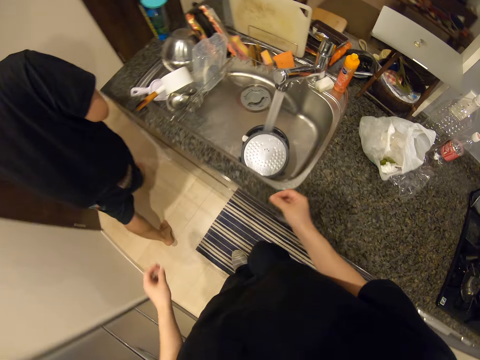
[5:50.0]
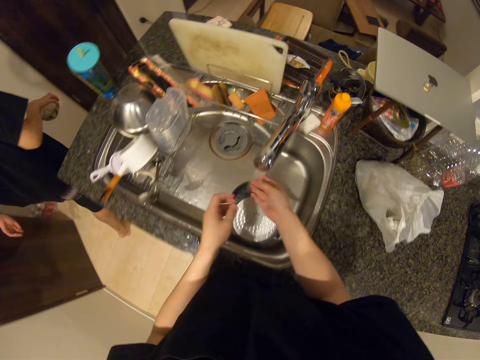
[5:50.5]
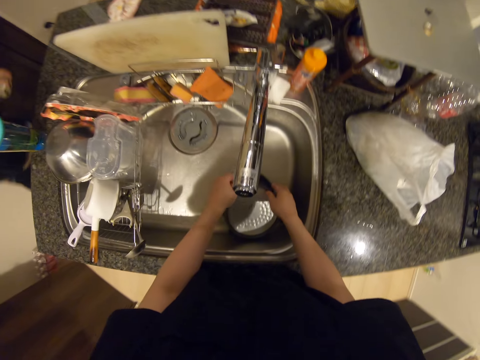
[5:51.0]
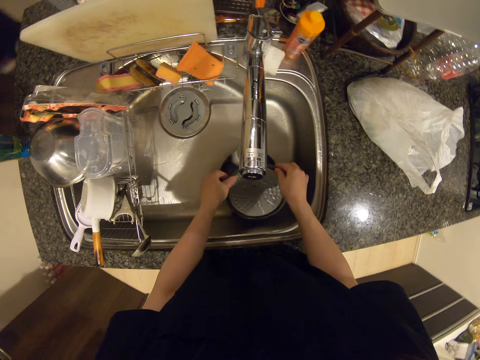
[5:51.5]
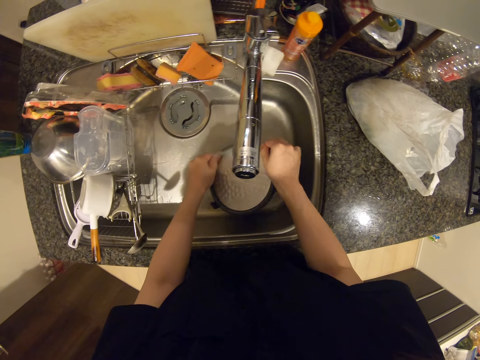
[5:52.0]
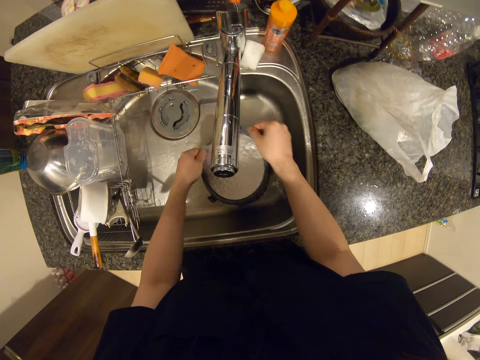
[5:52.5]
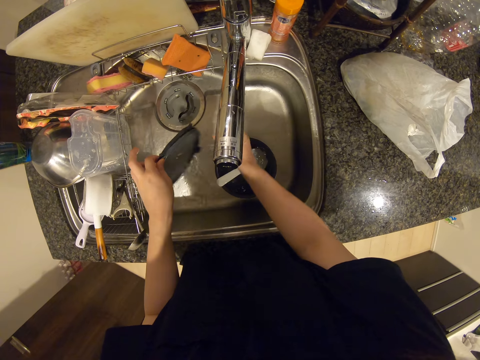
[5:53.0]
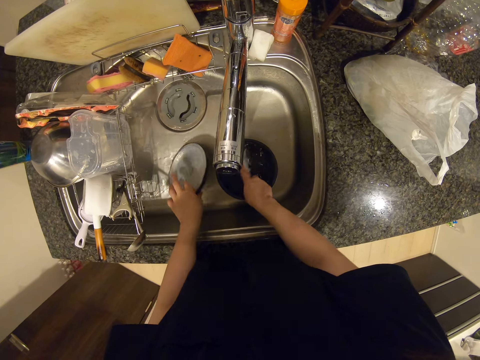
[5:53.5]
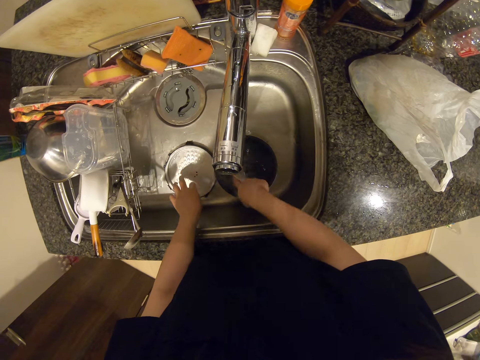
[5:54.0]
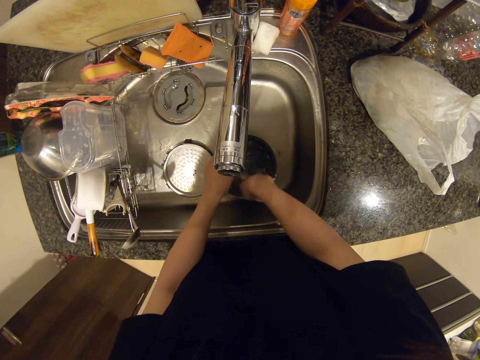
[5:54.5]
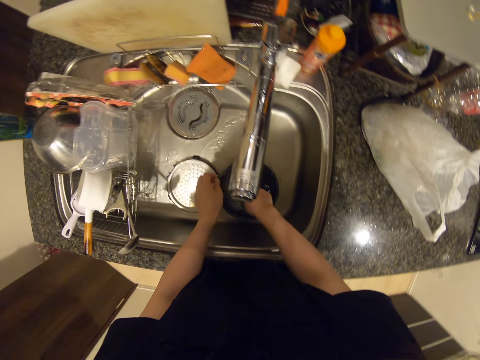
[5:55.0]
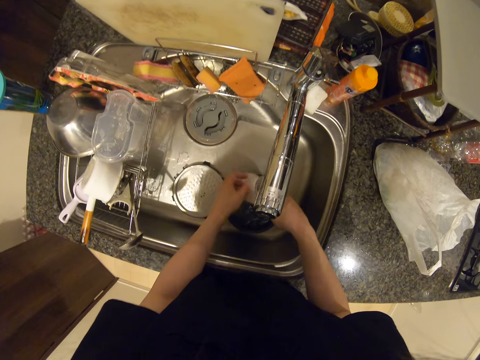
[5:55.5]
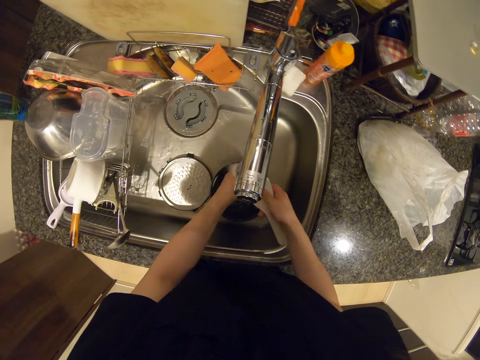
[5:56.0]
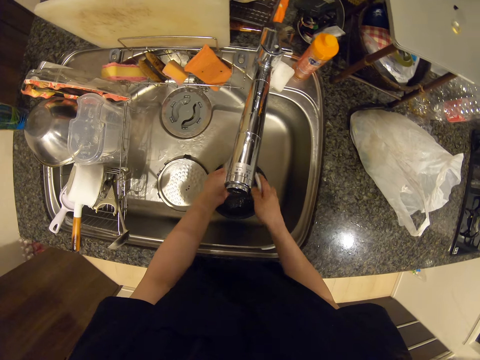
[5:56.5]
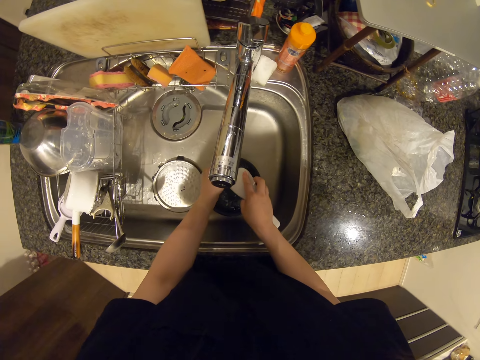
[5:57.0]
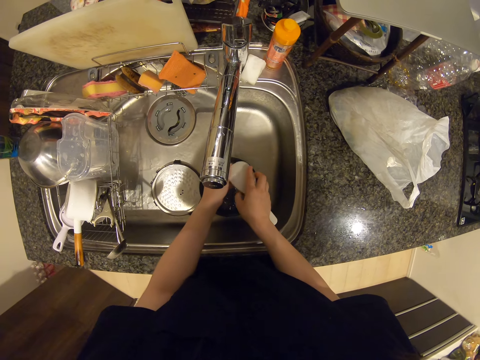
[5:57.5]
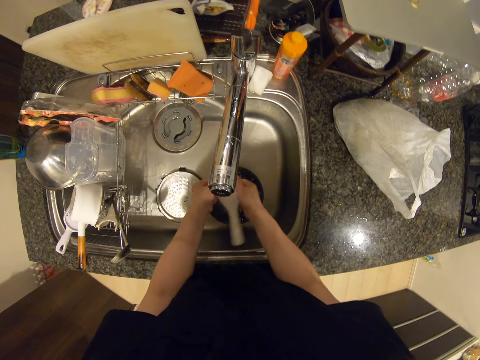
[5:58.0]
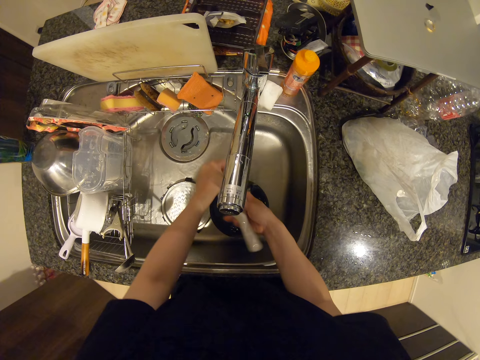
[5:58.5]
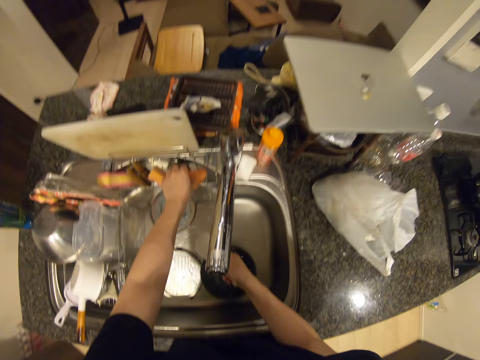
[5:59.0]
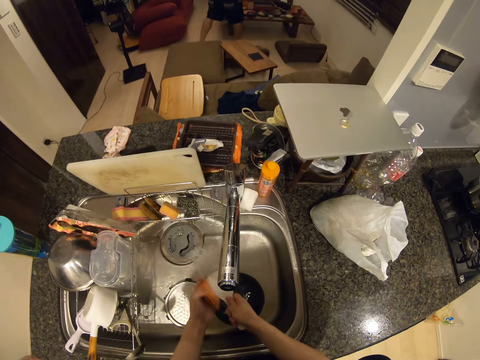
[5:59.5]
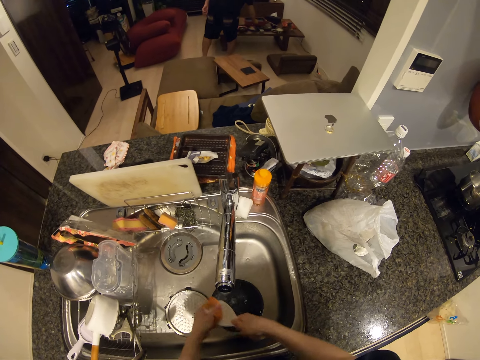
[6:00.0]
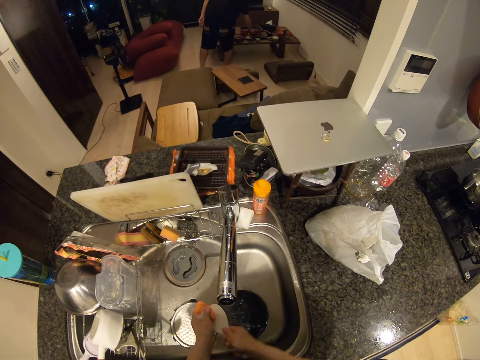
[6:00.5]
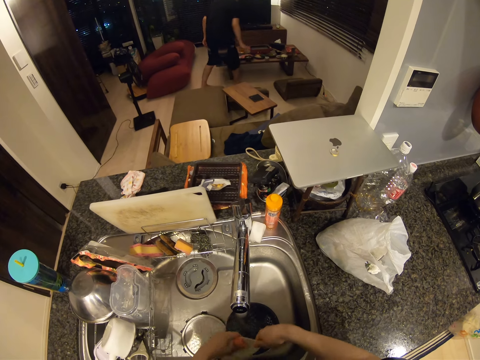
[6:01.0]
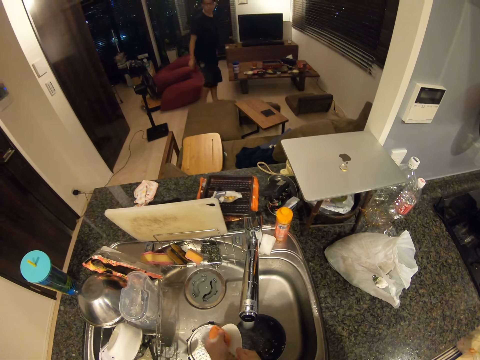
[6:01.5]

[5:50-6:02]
A man walks. The camera wearer rinses the cover plate, spoon, and inner pot in the sink with both hands. She washes the lid. She washes the serving spoon. She picks up a sponge on the sink with her left hand. She washes the spoon with the sponge.

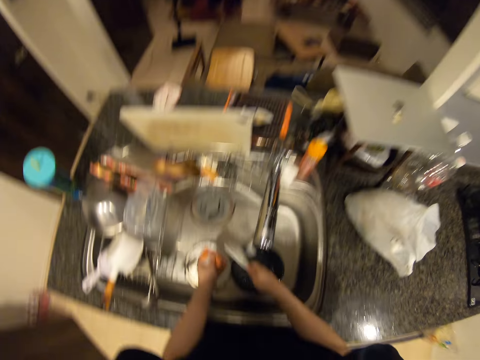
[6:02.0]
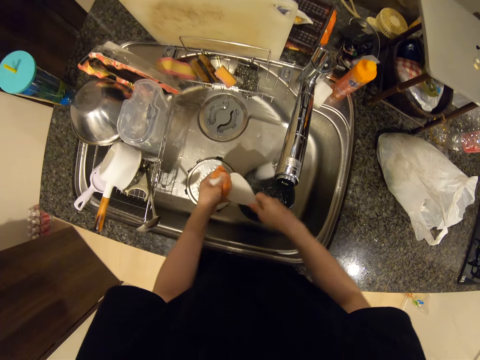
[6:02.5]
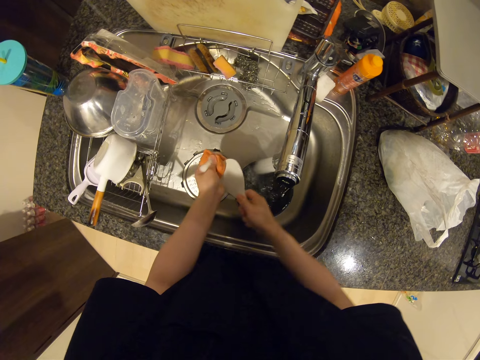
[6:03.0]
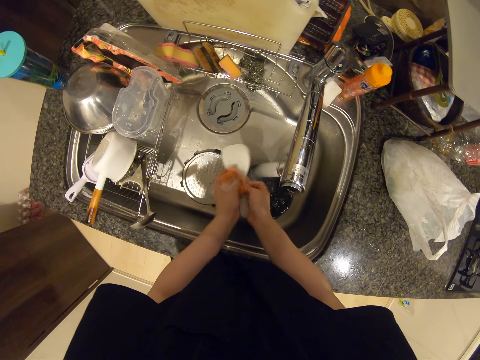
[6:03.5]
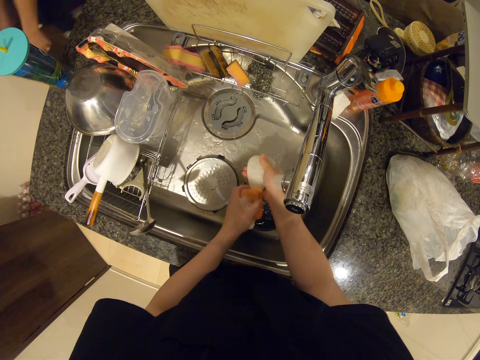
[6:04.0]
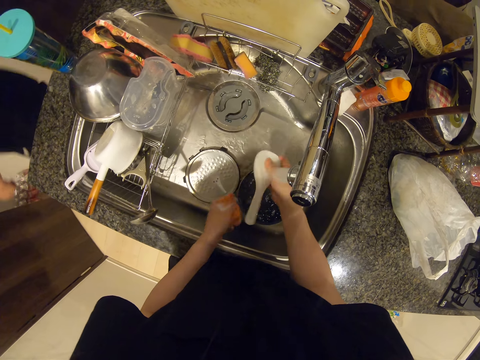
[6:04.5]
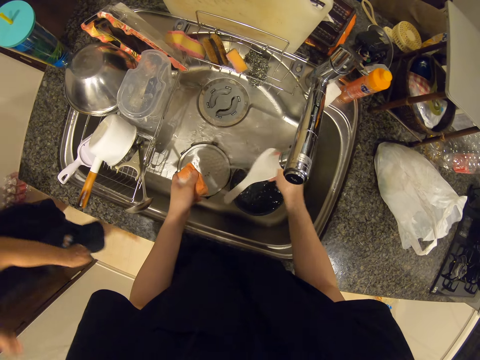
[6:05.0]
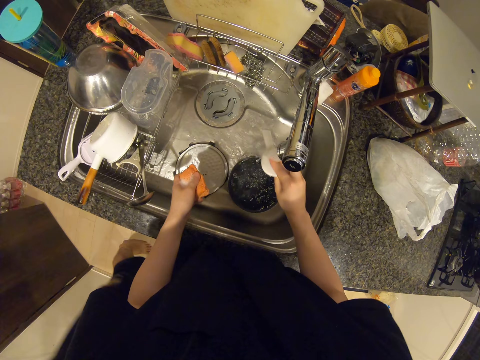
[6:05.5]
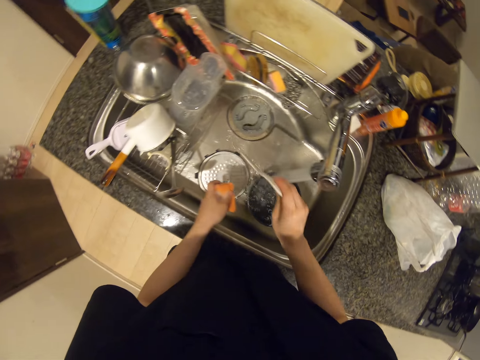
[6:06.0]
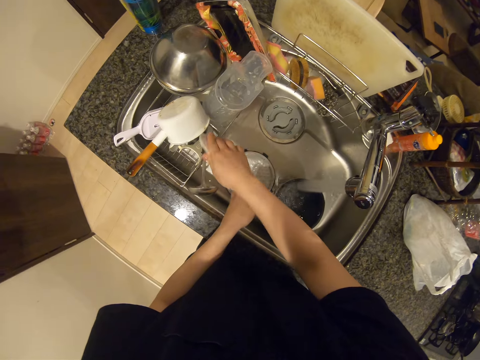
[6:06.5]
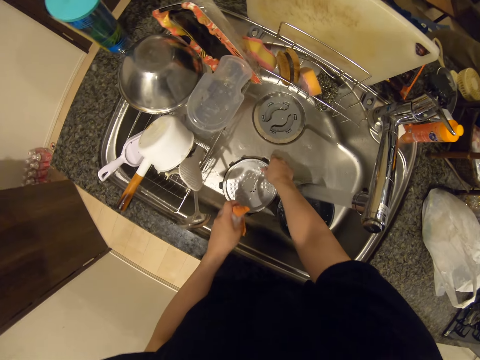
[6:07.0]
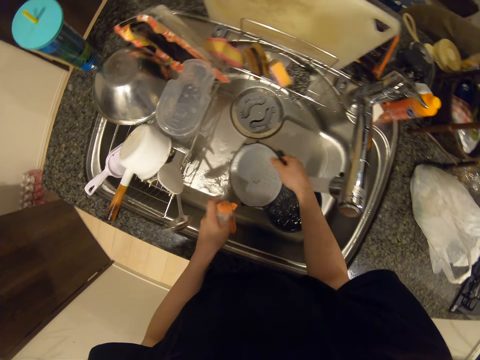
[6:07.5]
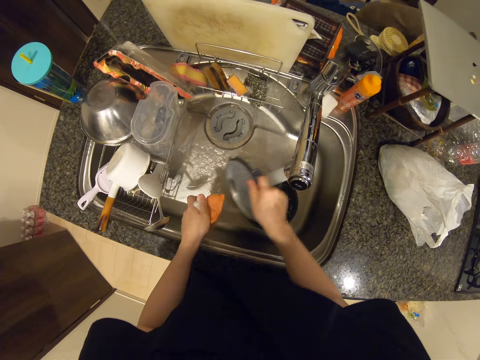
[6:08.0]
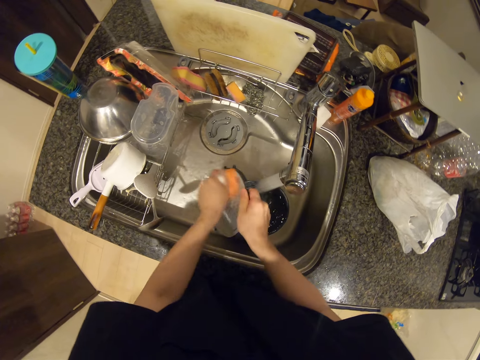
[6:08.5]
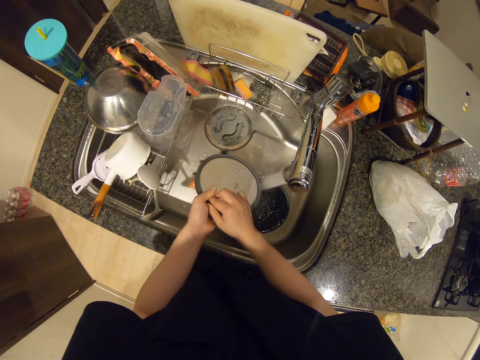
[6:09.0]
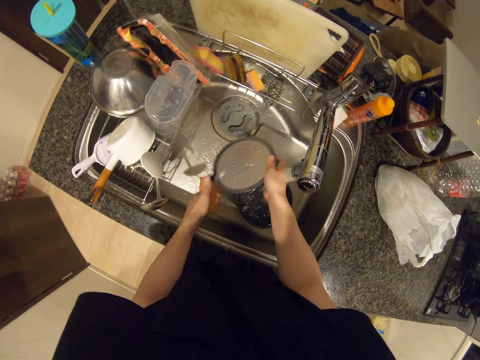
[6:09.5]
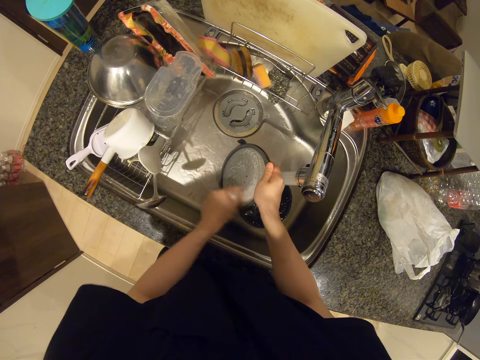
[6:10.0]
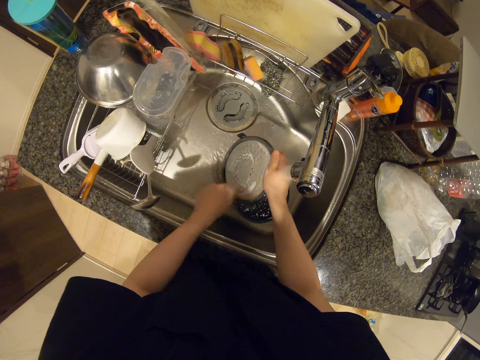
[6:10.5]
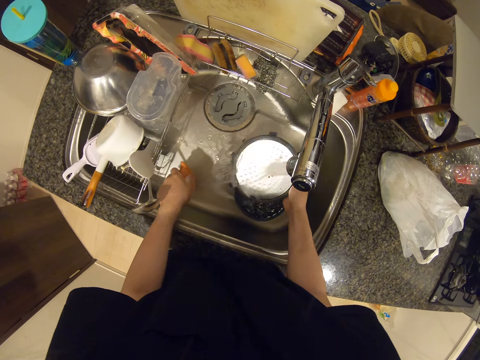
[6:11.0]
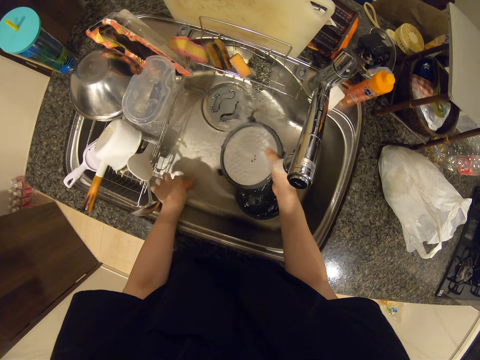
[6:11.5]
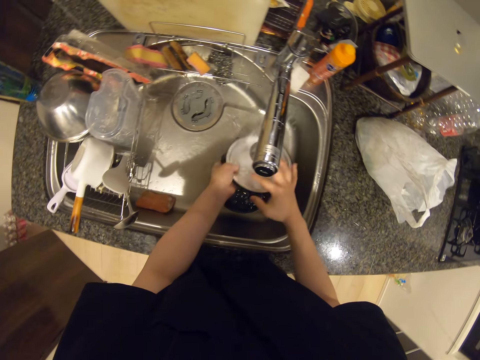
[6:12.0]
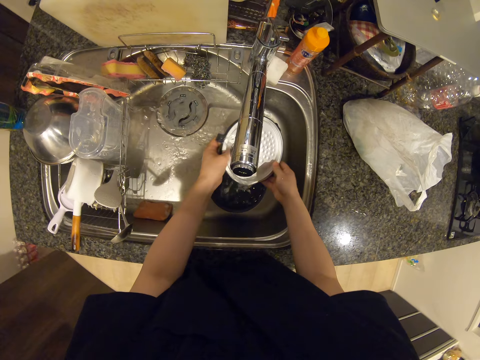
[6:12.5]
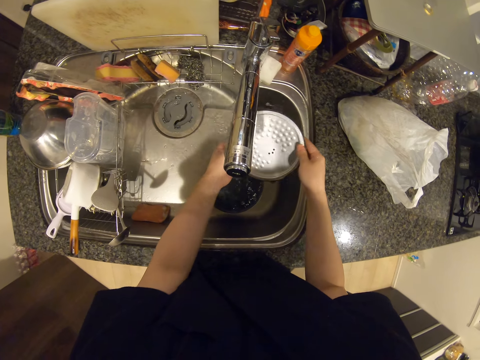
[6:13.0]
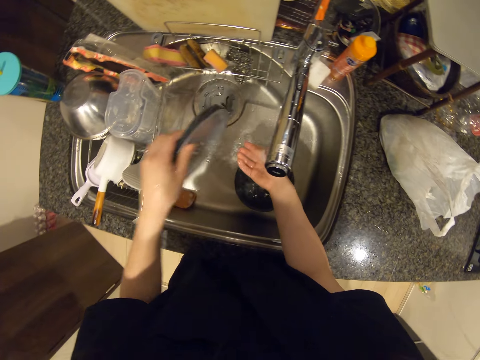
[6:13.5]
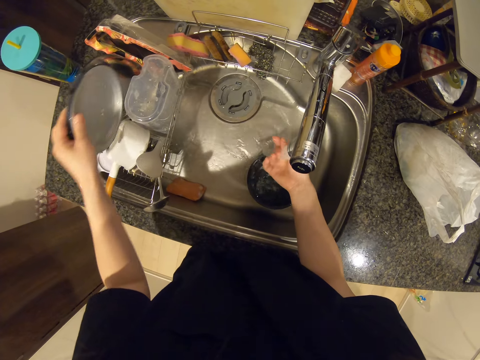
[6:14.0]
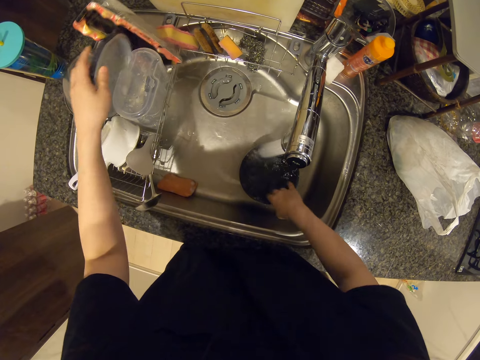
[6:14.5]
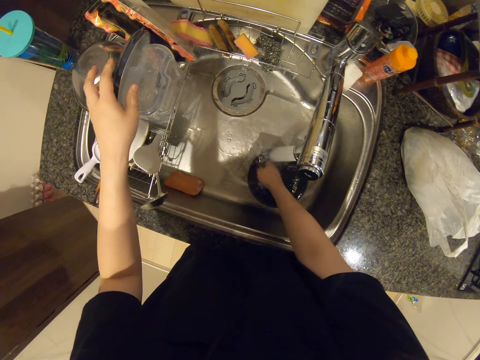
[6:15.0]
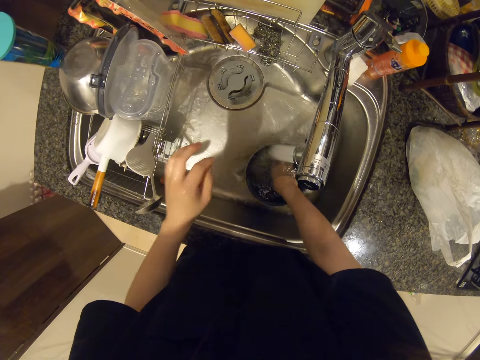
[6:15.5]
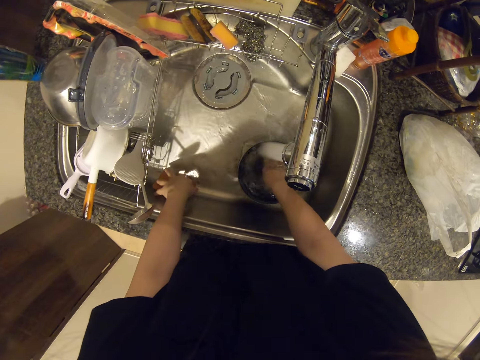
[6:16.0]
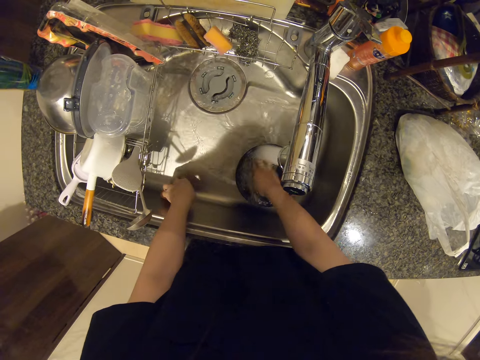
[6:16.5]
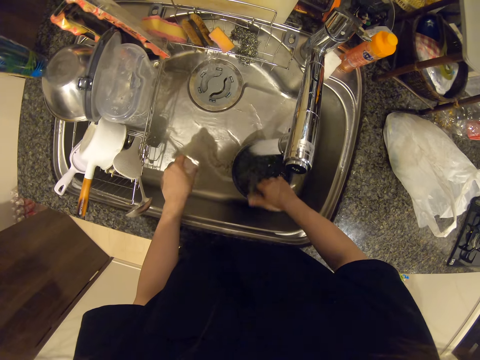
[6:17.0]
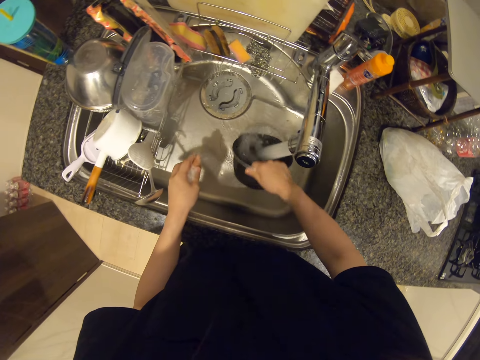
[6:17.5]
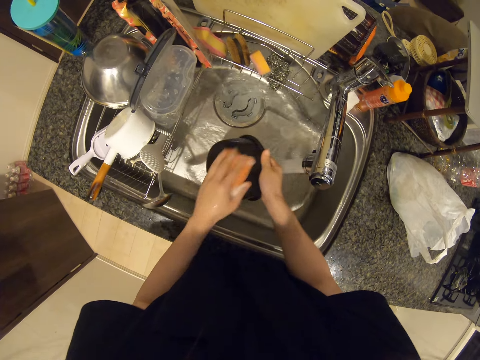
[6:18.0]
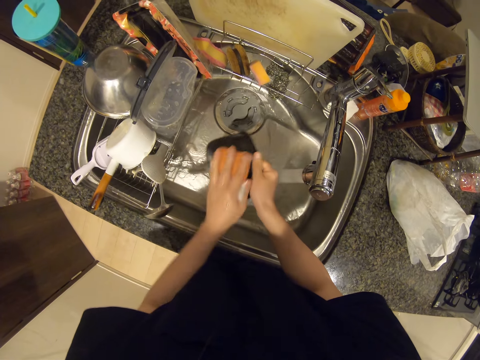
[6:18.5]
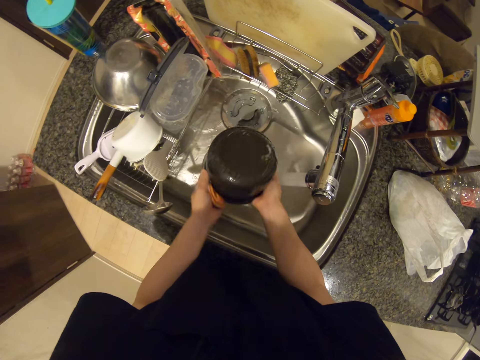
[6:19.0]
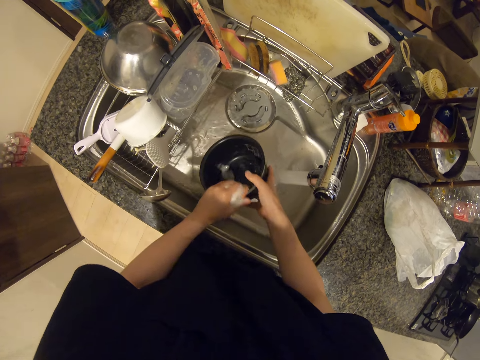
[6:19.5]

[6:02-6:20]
The camera wearer talks. A man talks. The camera wearer rinses the spoon. The man walks in the kitchen. The camera wearer puts the serving spoon in a utensils rack on the sink. She picks up the cover plate in the sink with her right hand. She washes the cover plate. She rinses the cover plate. She drops the sponge in her left hand in the sink. She puts the cover plate in her left hand in the rack on the sink. She rinses the inner pot in the sink with her right hand. She picks up the sponge in the sink with her left hand. She washes the inner pot.
